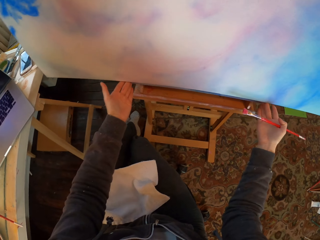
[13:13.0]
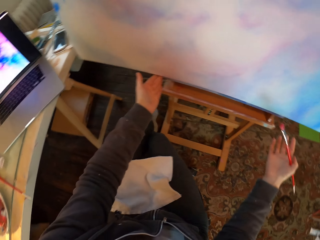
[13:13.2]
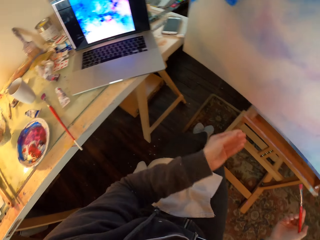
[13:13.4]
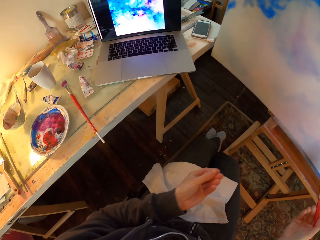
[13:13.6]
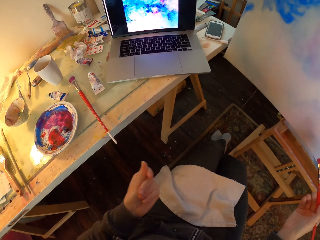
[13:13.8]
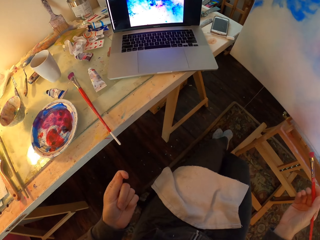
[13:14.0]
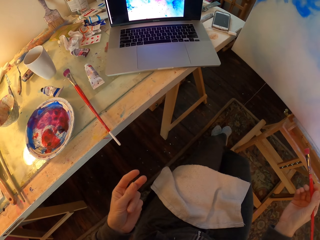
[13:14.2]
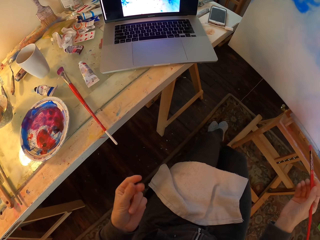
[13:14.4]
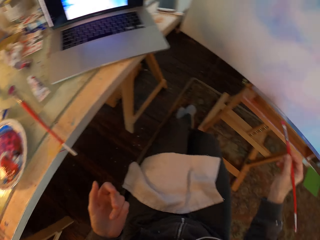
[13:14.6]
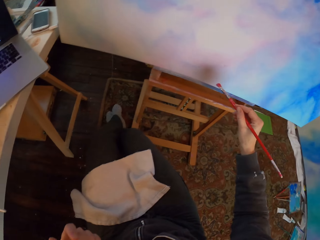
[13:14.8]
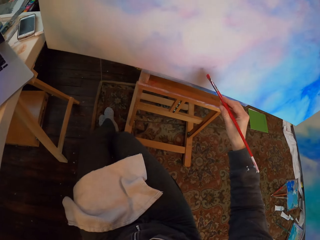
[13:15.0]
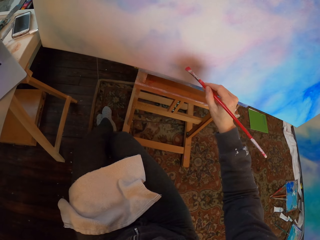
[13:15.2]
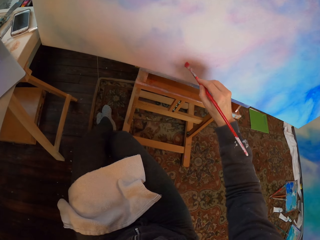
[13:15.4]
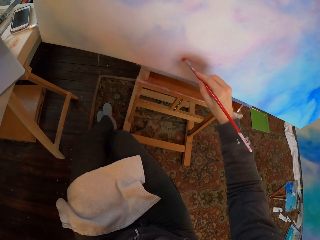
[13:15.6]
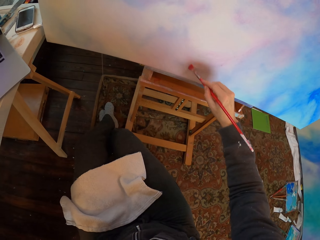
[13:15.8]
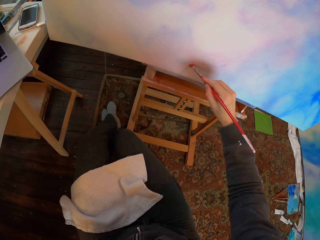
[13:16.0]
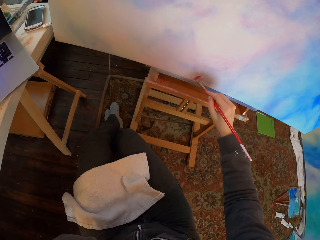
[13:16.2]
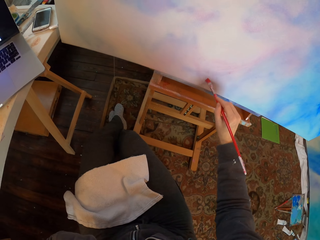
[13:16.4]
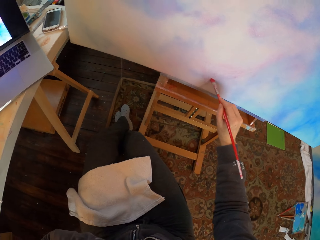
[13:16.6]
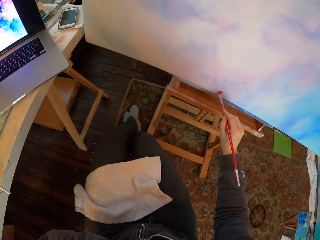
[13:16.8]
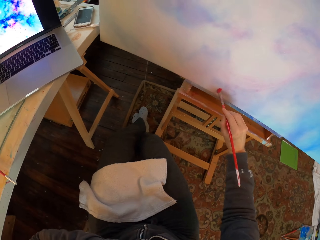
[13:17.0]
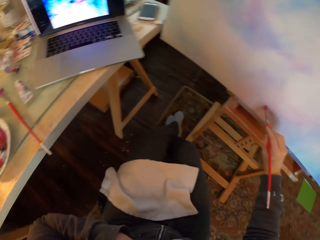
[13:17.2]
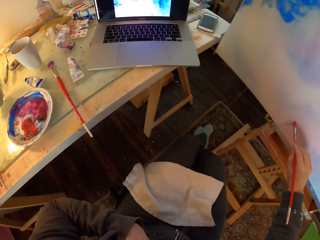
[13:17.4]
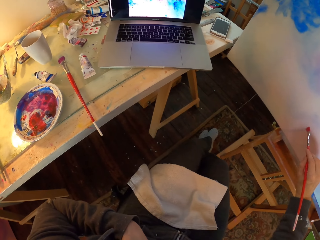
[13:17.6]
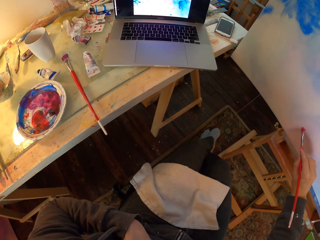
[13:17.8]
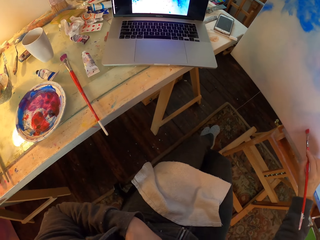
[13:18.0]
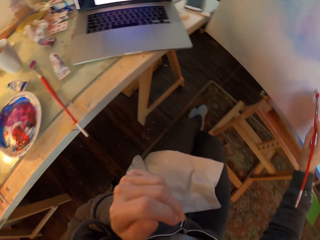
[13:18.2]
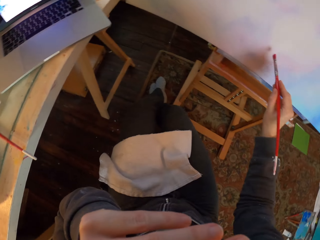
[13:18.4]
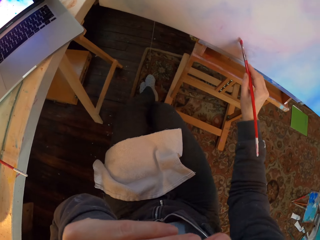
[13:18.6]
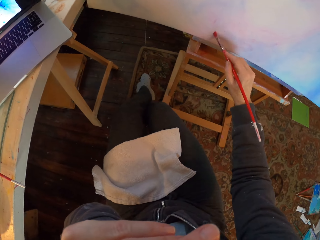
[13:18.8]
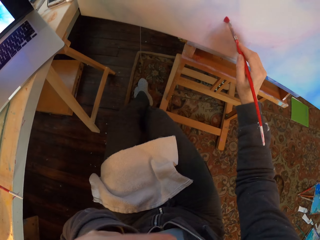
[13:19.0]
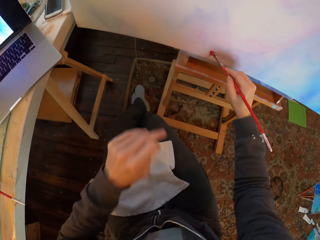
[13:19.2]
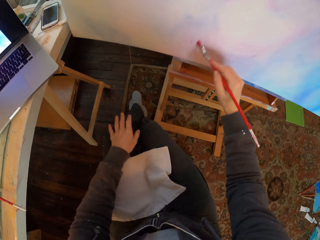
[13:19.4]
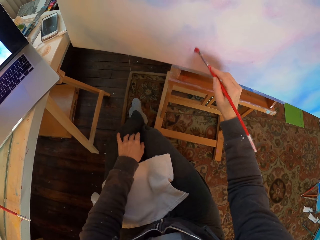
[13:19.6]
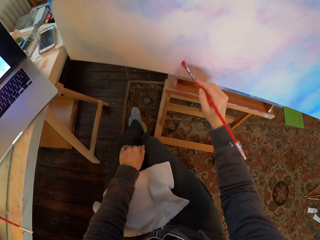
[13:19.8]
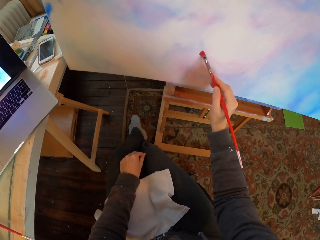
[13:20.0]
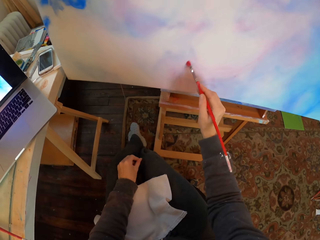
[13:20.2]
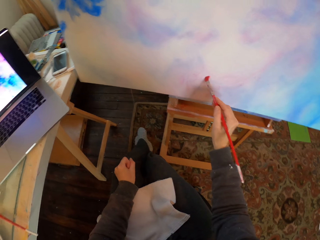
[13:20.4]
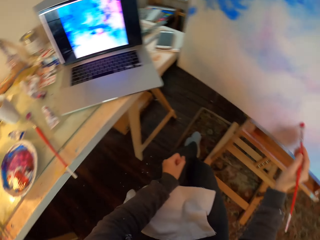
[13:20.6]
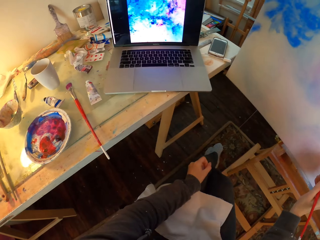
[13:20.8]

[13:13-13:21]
The camera wearer turns. They paint.

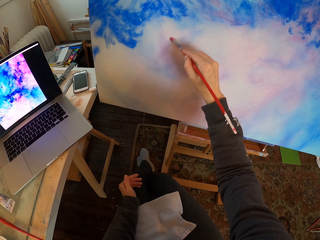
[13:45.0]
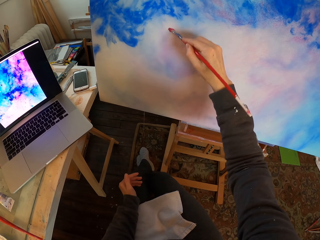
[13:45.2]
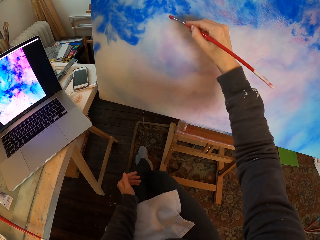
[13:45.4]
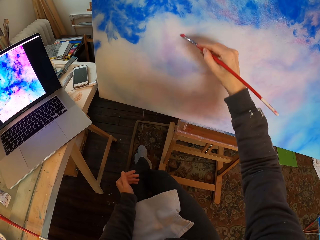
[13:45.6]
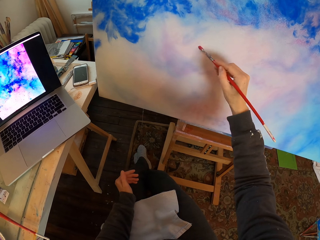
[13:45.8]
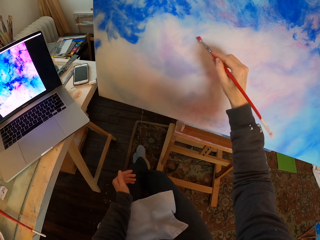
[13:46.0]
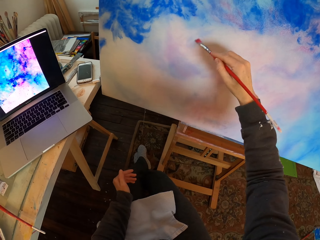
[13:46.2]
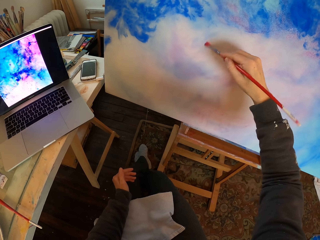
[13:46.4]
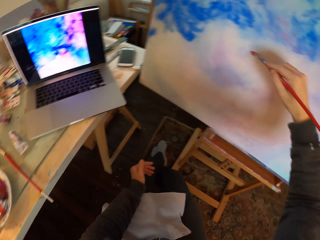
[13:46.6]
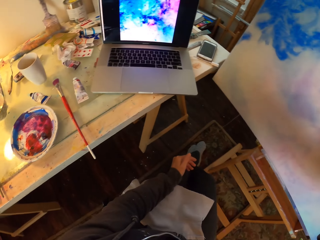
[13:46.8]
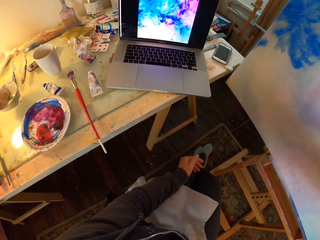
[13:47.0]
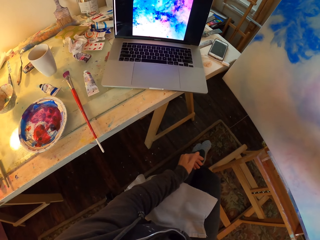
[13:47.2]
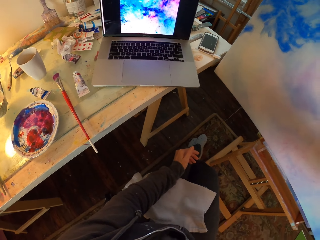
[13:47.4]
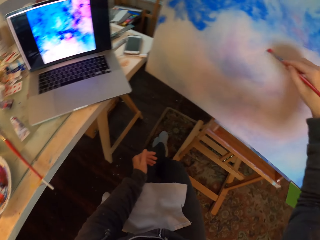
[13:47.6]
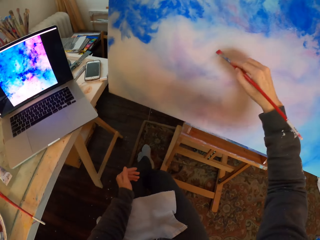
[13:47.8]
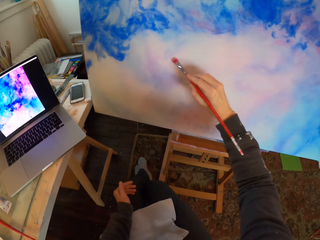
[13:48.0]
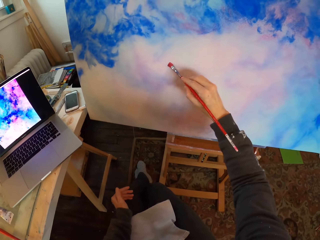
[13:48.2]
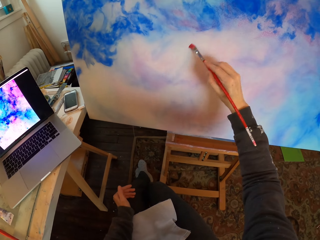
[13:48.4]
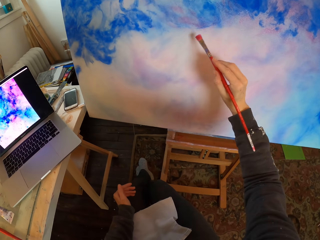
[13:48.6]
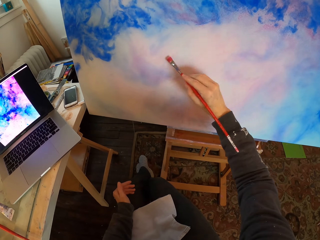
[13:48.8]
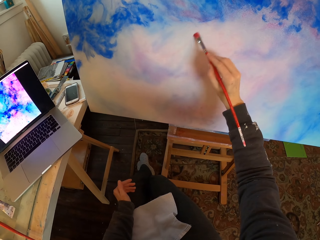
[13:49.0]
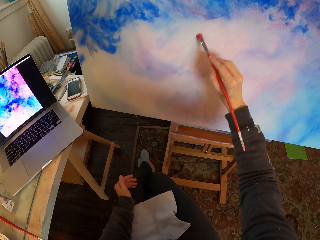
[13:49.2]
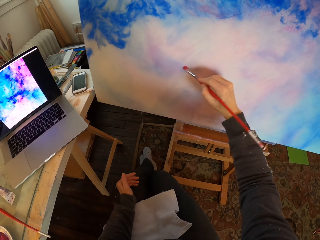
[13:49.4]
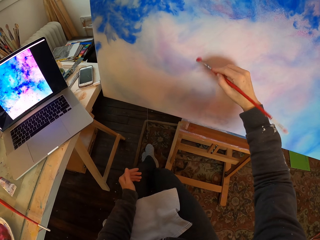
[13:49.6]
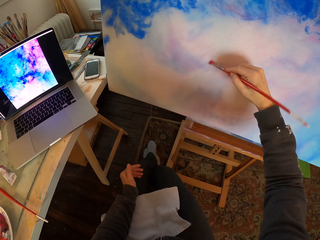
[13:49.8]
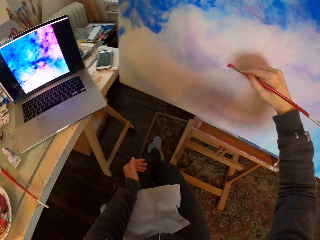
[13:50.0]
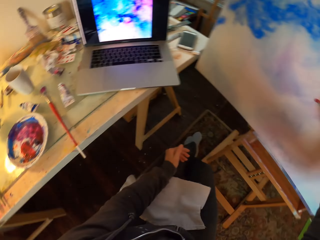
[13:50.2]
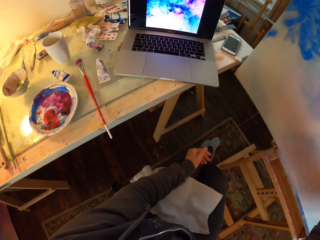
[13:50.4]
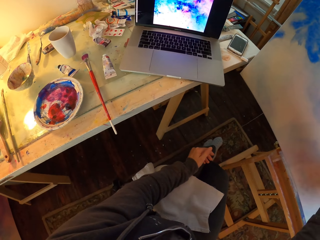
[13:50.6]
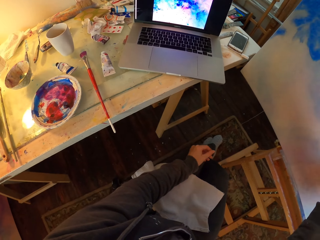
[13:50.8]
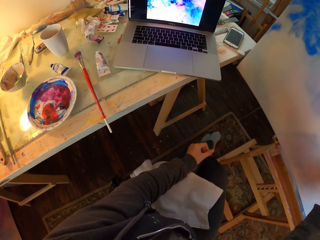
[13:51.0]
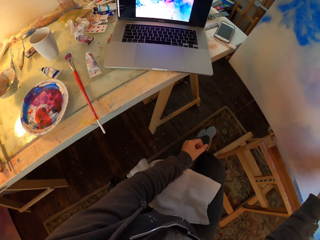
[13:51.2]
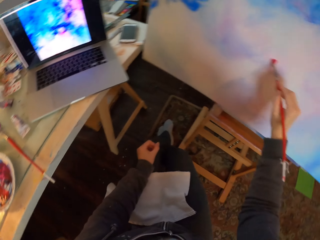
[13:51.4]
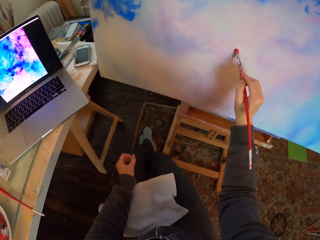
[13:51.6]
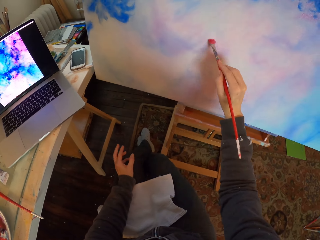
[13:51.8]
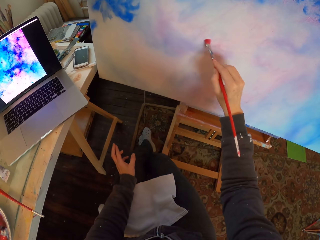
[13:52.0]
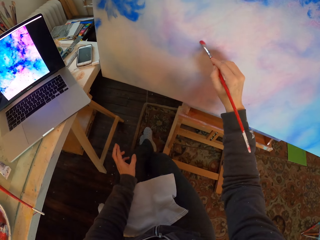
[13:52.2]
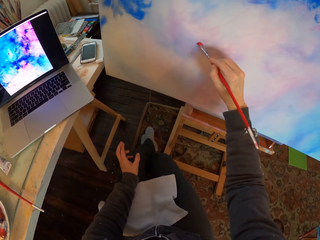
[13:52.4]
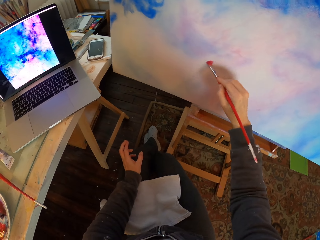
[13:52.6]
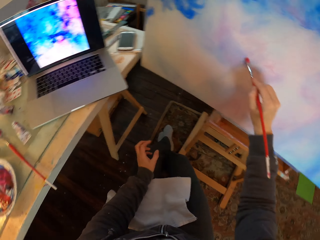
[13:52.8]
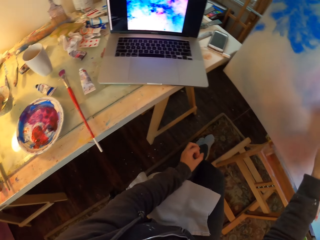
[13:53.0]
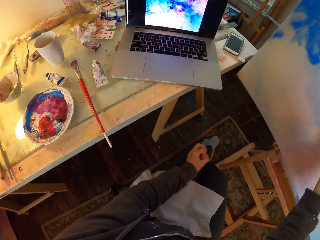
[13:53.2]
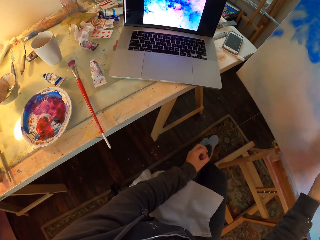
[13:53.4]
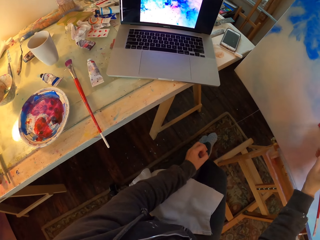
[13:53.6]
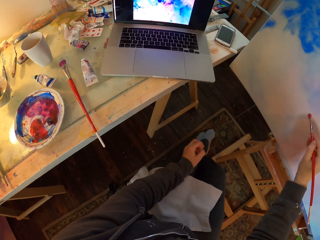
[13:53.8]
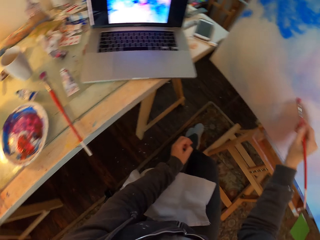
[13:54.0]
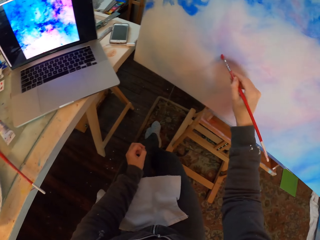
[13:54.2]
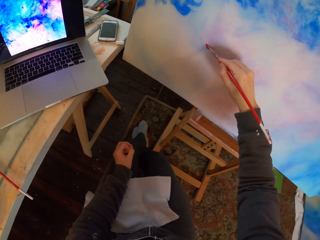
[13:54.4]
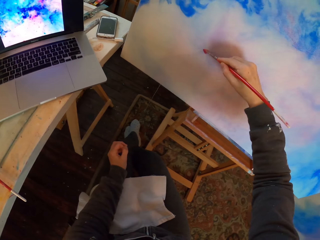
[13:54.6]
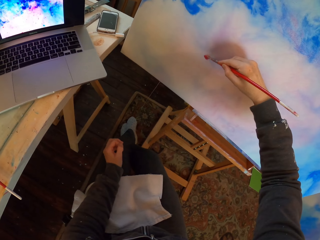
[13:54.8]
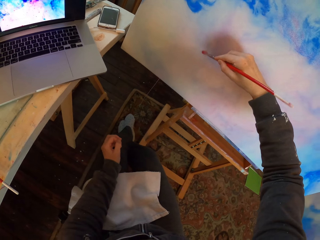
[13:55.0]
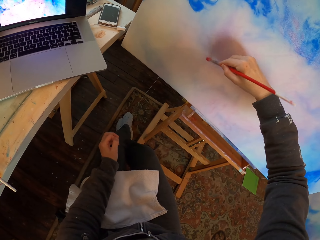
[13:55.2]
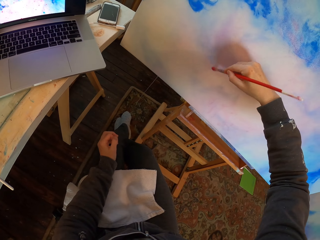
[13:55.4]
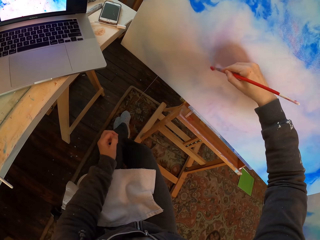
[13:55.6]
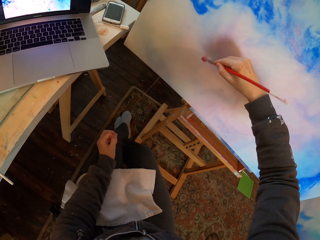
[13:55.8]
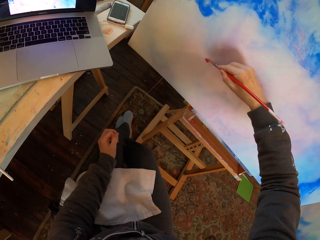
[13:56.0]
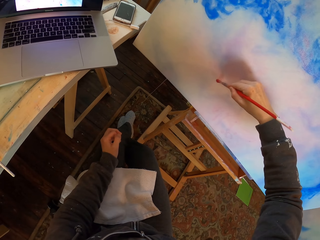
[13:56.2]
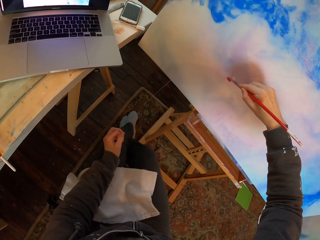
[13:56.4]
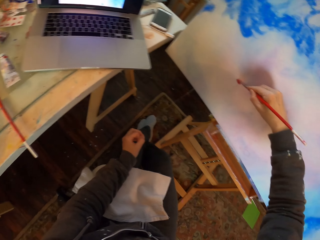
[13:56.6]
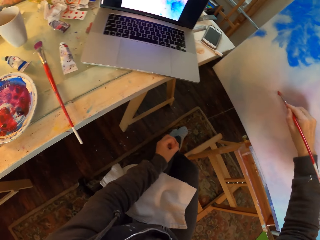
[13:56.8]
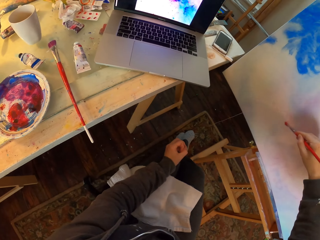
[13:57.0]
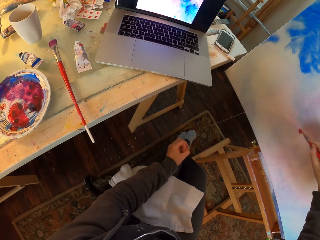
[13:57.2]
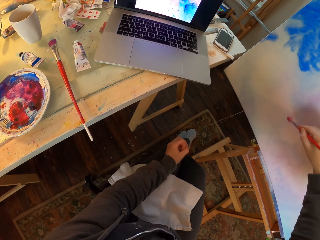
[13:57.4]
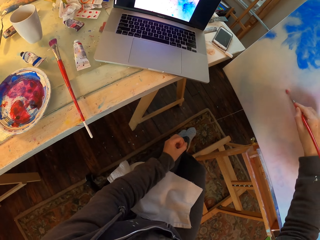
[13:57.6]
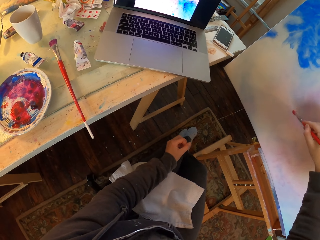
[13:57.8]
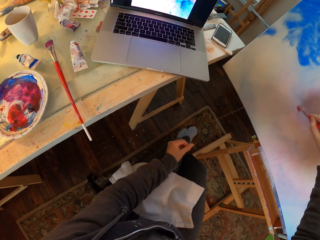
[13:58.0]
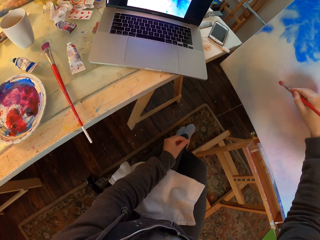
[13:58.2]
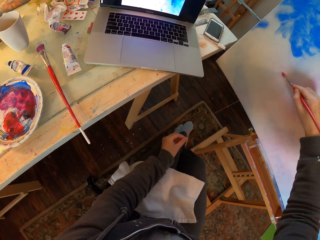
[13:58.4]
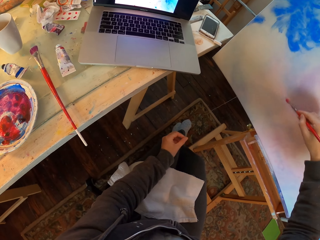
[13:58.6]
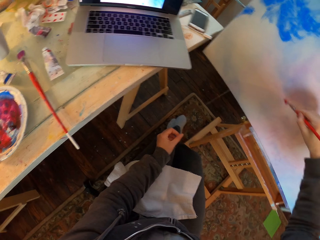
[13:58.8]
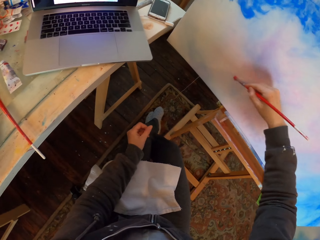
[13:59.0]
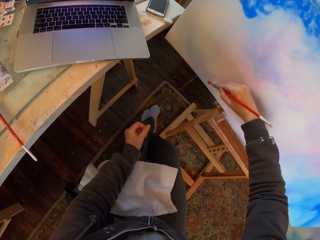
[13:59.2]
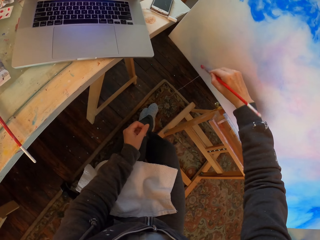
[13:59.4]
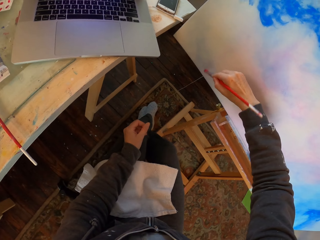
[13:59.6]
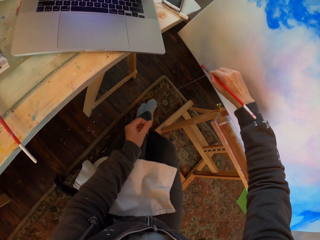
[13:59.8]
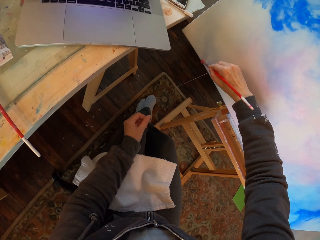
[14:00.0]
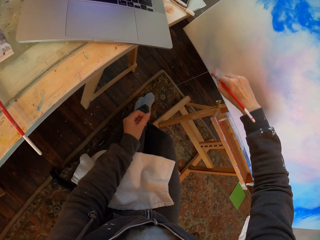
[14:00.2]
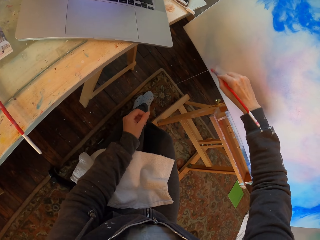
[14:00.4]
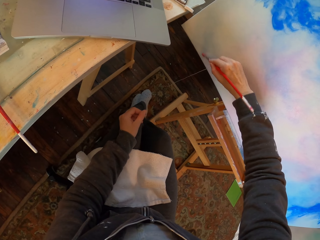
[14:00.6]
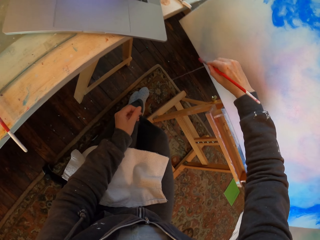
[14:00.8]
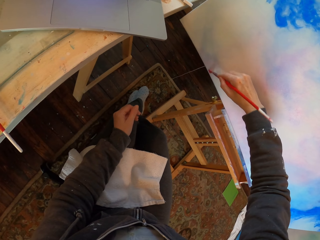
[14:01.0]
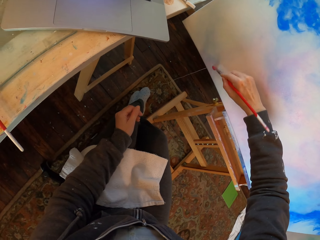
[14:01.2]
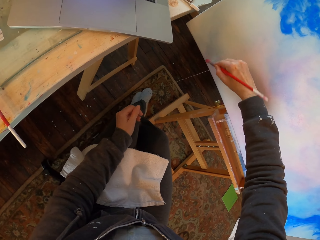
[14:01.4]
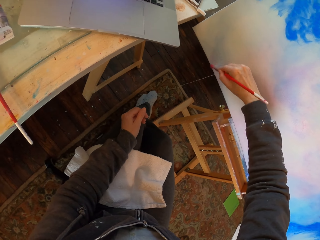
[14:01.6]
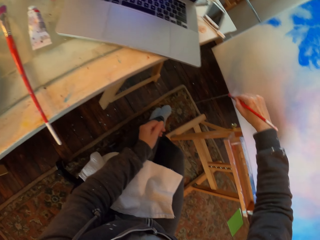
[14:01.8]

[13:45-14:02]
The camera wearer looks at the laptop. They look at the portrait. They paint on the paint board. They look at the laptop. They look at the portrait. They paint on the paint board. They look at the laptop, look at the portrait, and paint on the paint board. They look at the laptop. They paint on the paint board. They look at the portrait.
